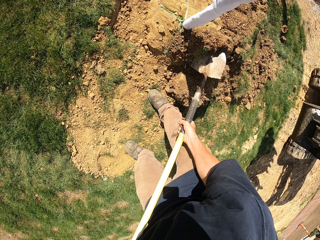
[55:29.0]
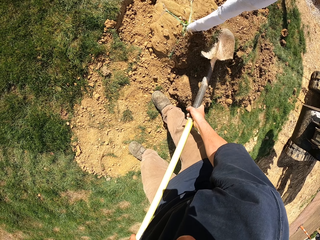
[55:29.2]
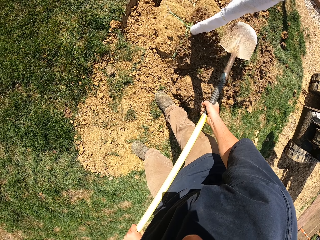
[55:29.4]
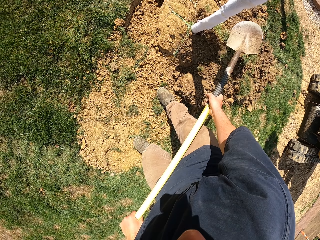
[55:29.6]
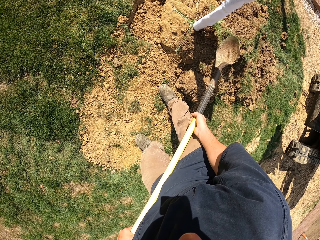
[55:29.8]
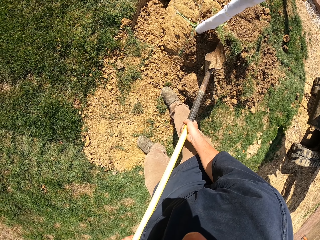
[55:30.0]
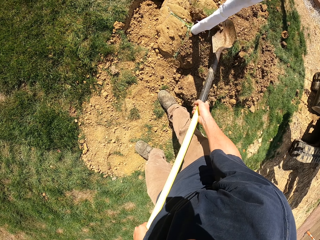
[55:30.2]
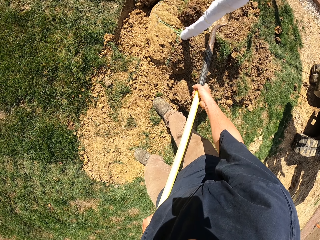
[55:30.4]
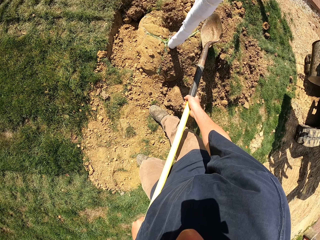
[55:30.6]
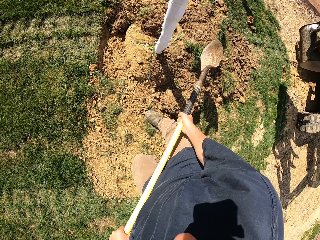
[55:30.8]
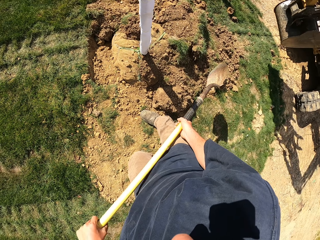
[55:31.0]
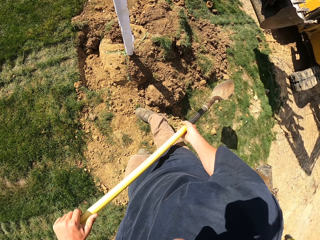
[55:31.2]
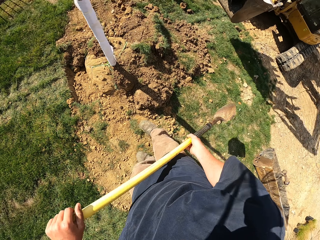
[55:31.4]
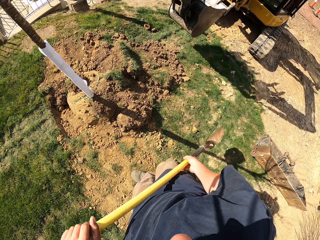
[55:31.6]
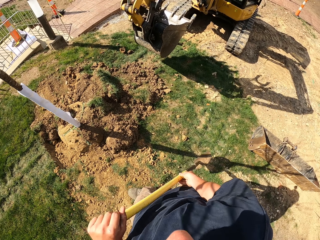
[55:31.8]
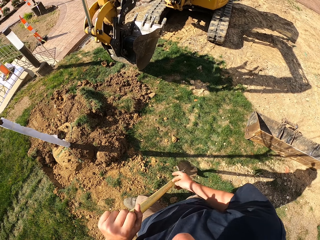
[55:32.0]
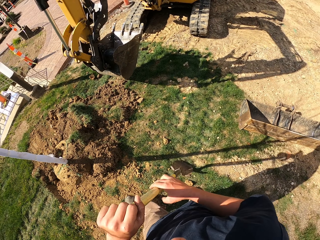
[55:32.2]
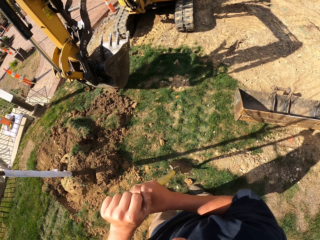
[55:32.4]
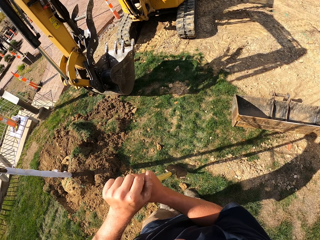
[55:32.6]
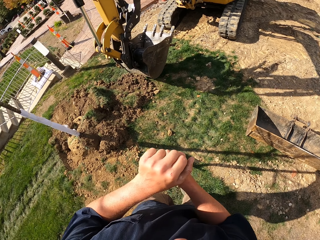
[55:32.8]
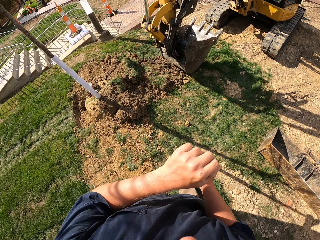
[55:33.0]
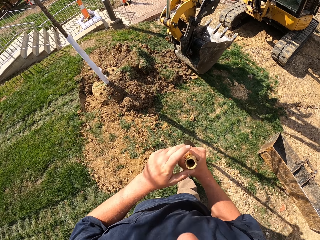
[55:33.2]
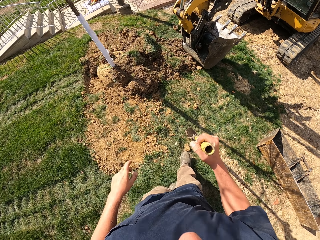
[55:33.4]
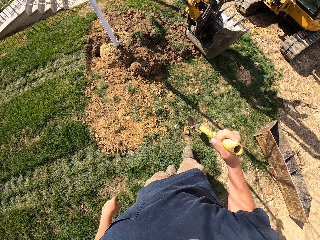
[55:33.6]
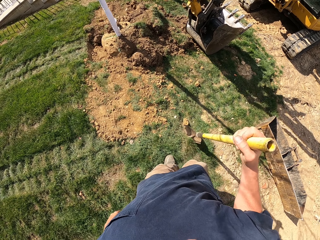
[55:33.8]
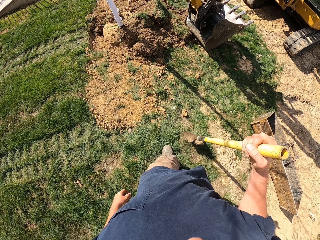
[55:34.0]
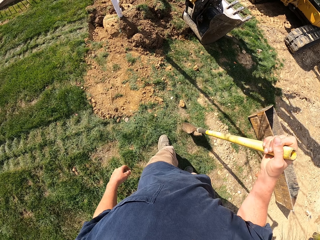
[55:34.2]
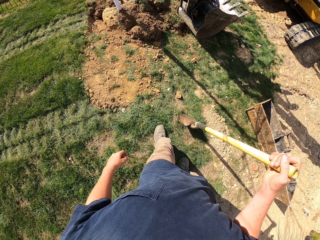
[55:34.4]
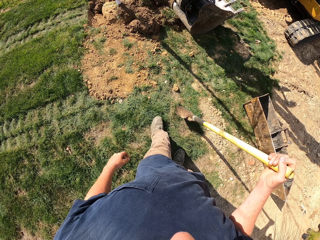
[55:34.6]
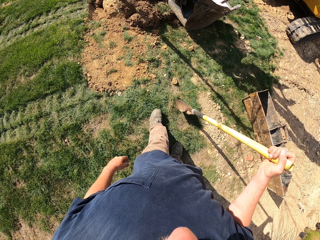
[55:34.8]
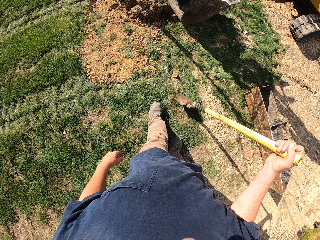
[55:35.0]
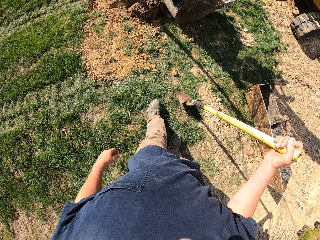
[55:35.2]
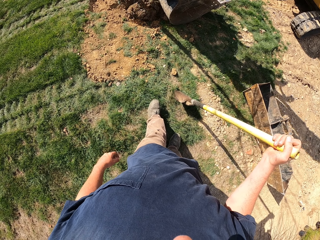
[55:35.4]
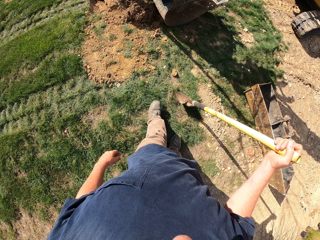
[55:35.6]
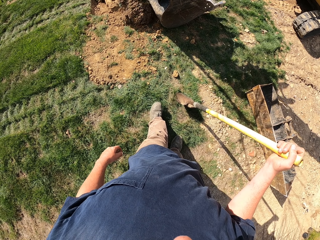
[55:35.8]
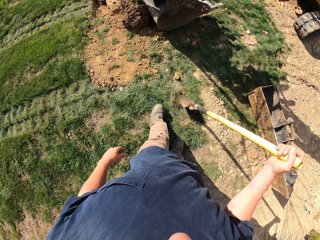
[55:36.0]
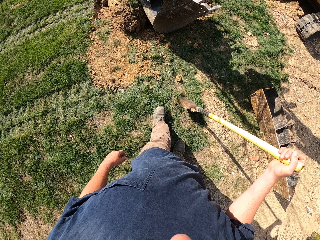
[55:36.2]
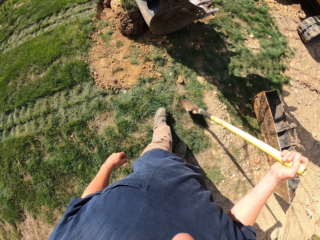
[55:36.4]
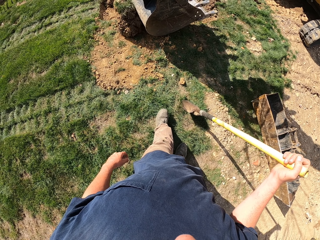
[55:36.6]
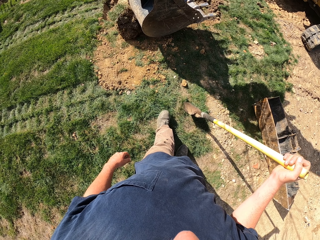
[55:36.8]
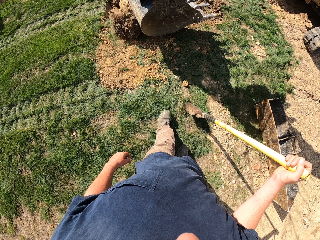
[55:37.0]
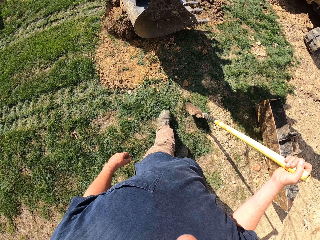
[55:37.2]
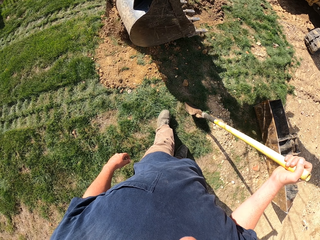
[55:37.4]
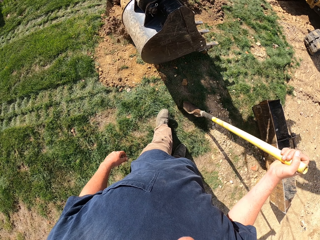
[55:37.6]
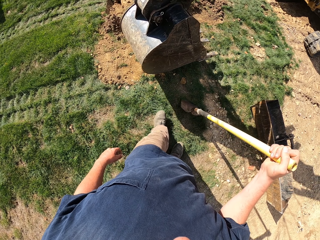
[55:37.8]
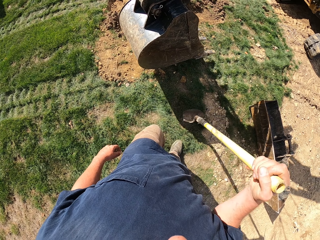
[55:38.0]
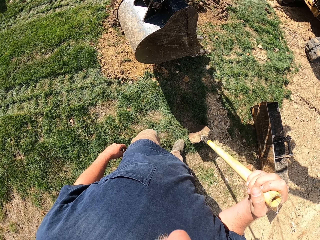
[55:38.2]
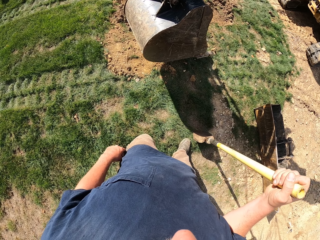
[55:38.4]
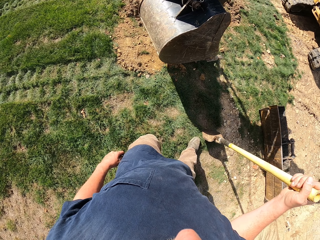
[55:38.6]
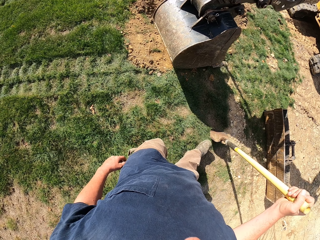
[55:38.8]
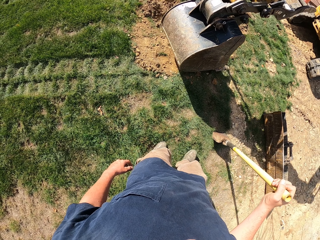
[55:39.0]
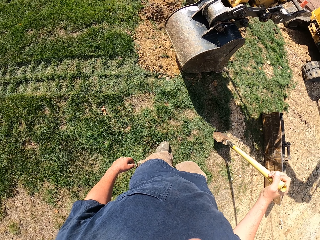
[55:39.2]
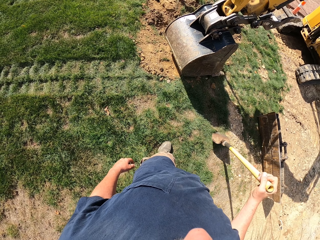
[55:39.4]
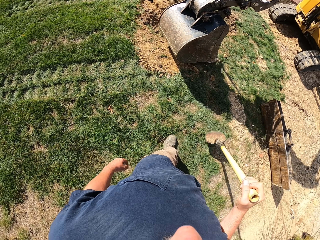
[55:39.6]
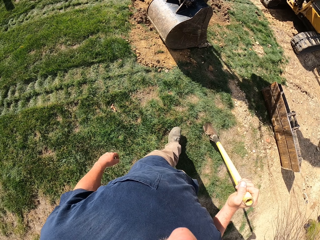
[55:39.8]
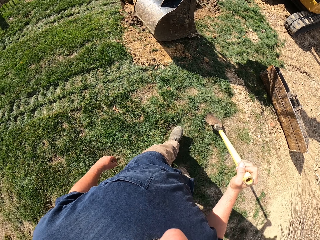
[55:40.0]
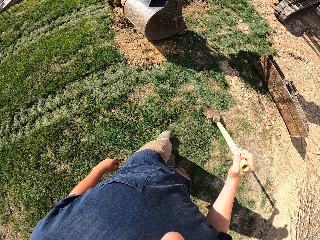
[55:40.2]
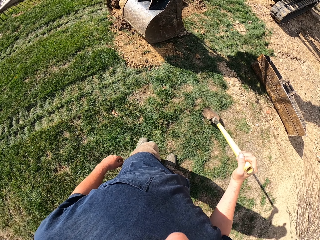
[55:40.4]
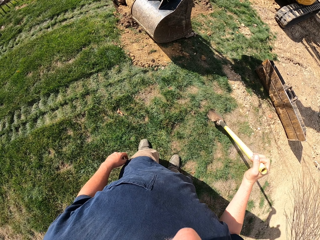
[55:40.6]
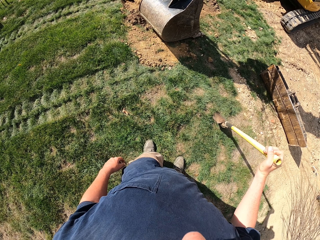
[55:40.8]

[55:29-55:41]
The camera wearer puts soil on the base of the pole. They move backwards. They stare at the excavator. They move backwards. They stare at the excavator. They move backwards.

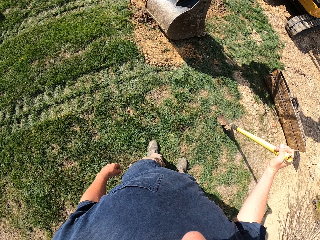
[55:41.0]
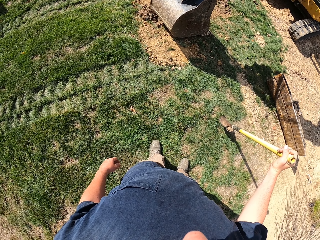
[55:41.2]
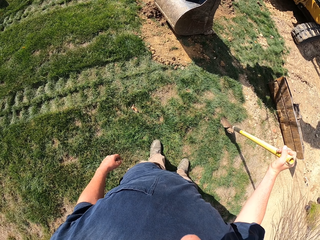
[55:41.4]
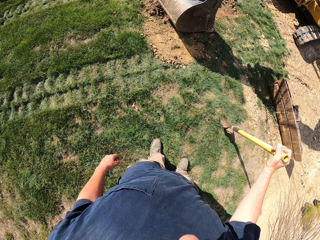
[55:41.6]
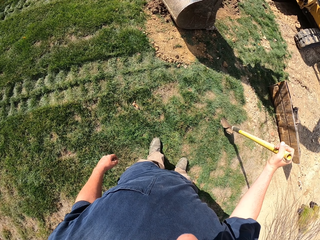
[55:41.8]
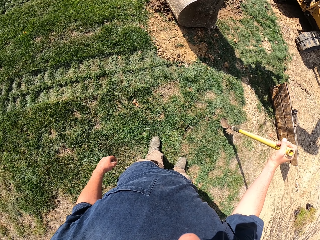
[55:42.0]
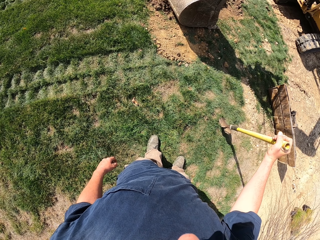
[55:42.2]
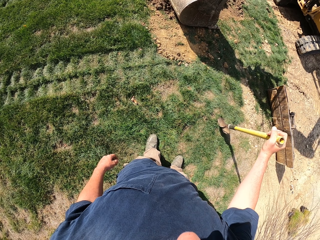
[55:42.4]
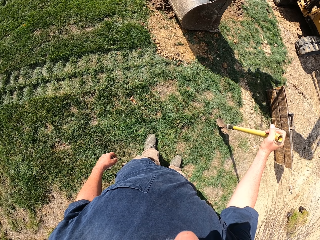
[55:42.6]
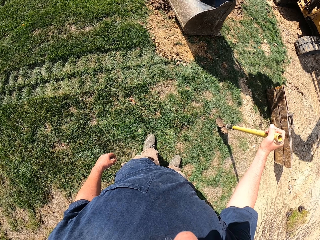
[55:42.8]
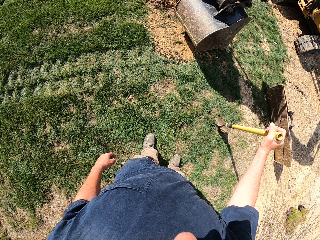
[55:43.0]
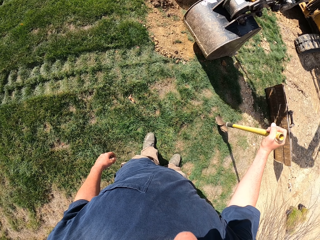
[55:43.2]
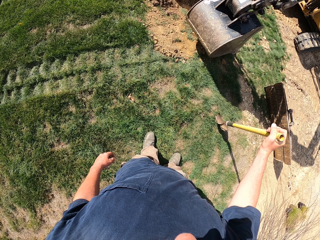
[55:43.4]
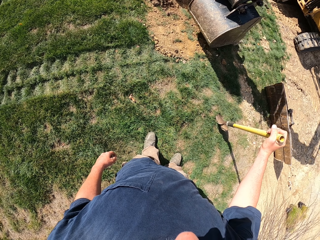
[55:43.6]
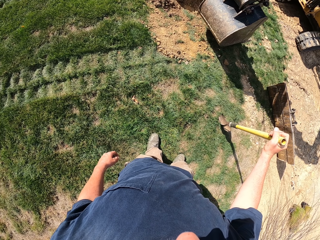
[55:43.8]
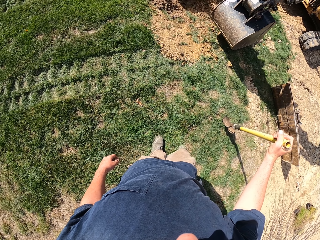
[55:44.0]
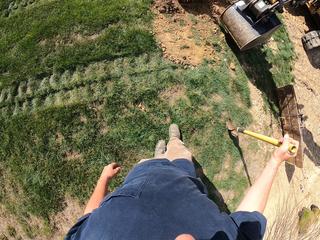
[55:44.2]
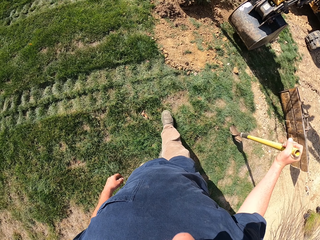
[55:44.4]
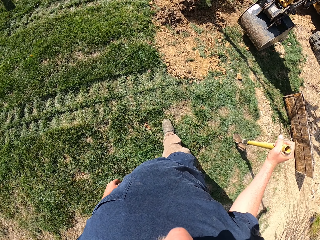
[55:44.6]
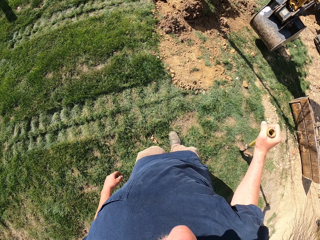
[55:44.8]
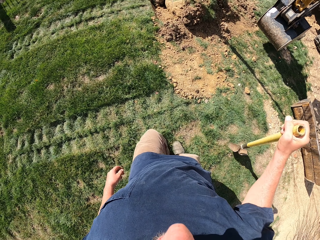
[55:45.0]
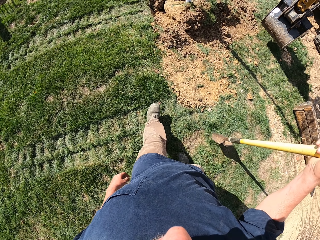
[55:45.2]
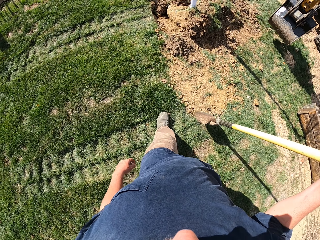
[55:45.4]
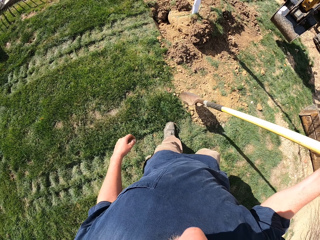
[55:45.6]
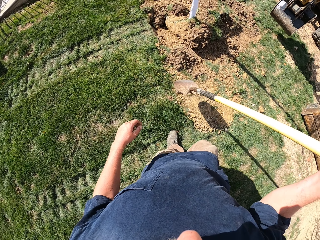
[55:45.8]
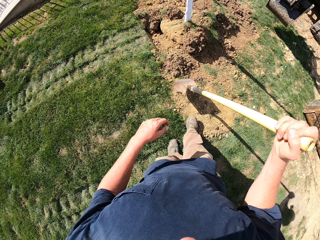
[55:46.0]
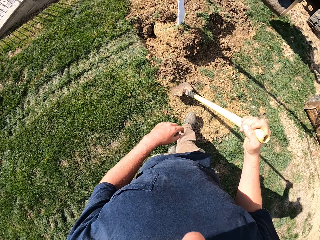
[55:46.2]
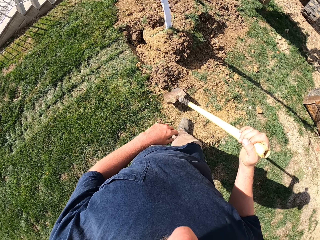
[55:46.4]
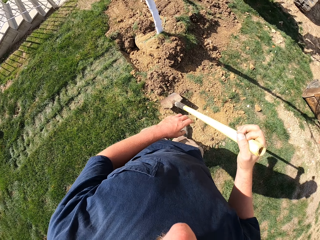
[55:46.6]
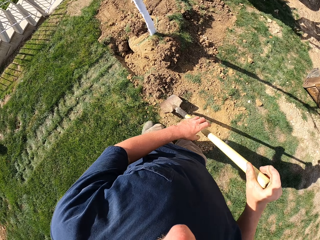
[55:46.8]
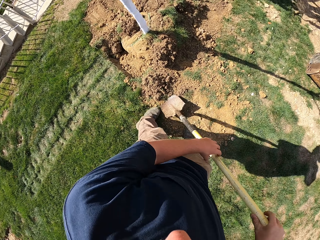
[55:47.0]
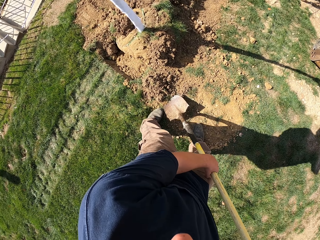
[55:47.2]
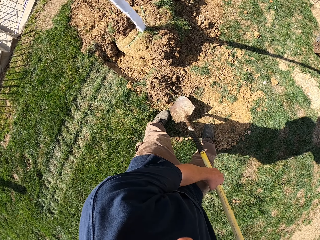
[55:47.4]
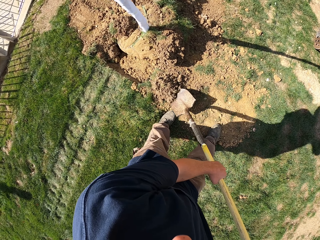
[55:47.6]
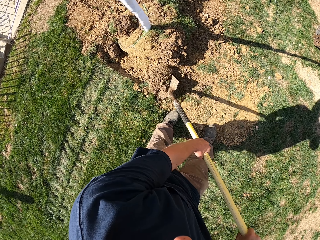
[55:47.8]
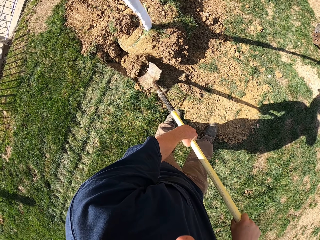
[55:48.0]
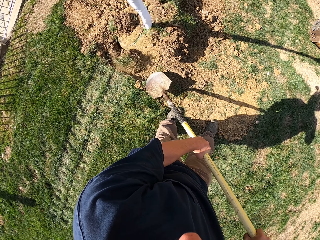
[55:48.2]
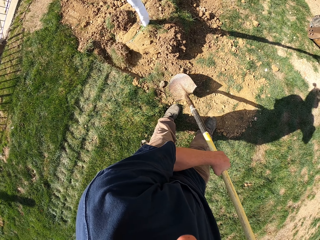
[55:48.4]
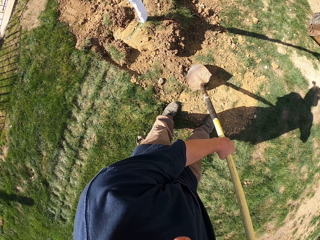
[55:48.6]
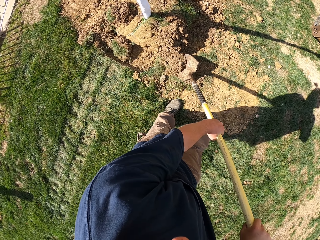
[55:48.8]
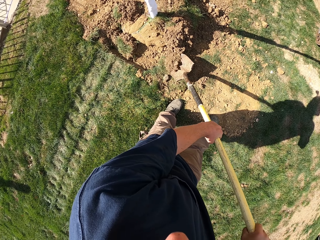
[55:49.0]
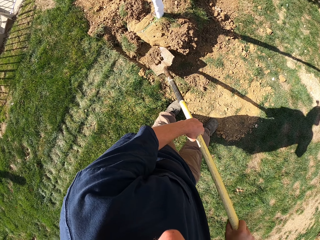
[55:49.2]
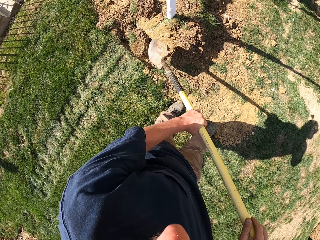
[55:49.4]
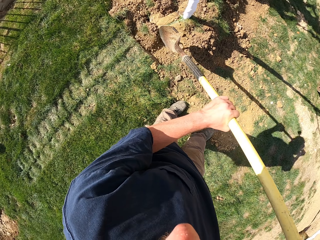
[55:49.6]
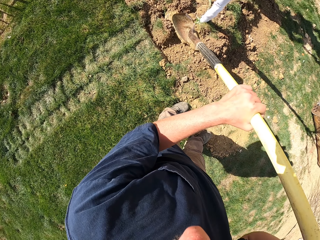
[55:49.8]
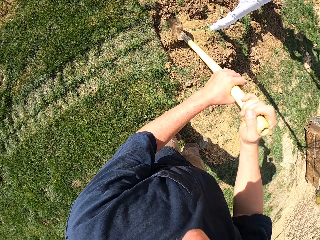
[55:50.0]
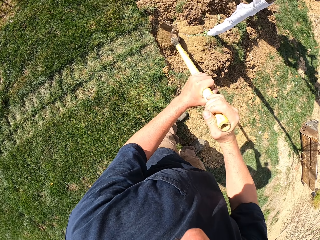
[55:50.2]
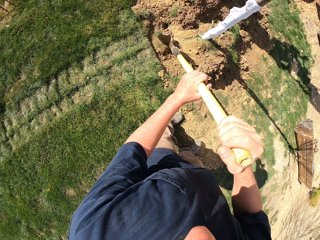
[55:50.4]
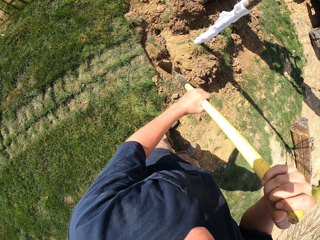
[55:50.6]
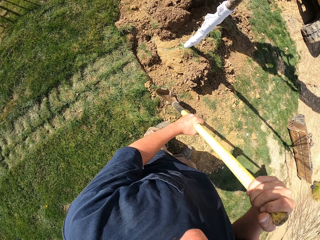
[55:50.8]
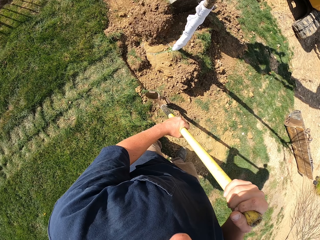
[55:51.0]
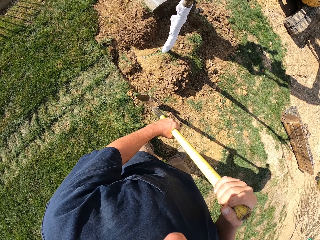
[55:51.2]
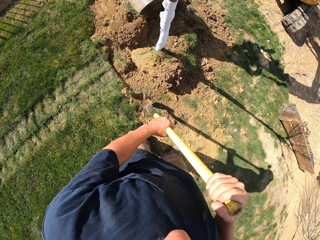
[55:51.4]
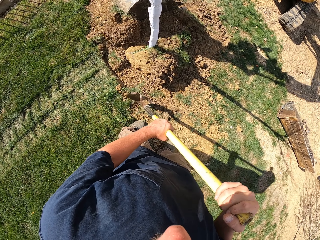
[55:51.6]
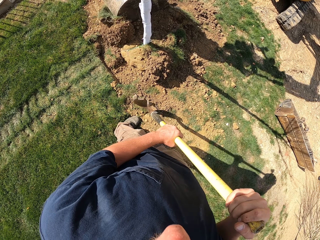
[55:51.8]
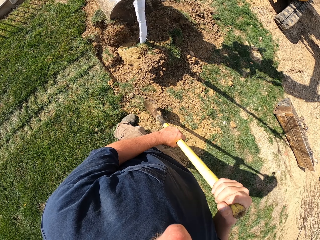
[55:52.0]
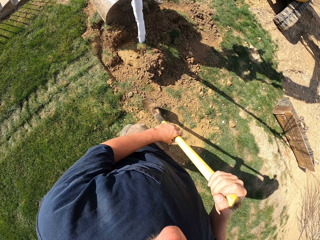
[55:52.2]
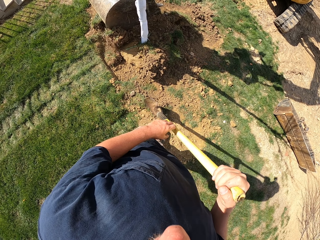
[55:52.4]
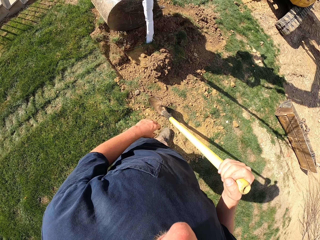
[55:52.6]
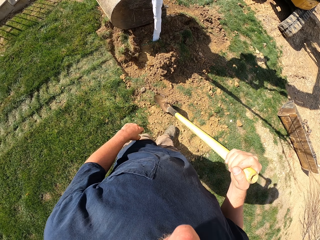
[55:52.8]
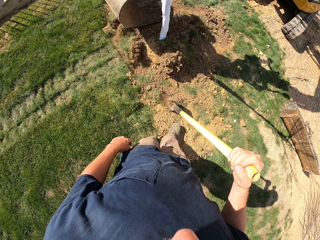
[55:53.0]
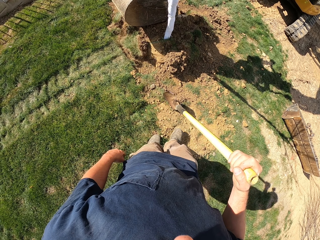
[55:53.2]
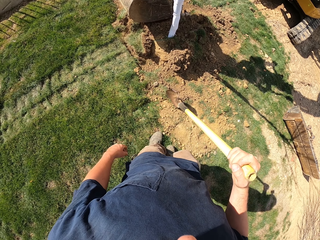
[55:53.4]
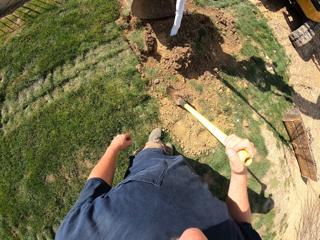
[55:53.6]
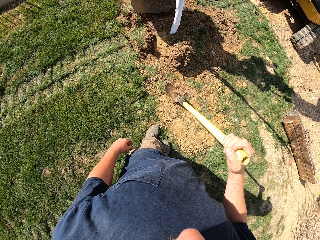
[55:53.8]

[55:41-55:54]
The camera wearer stares at the excavator. They walk towards the pole. They scoop the soil. They move the soil with a spade. They break the soil with the spade. They stare at the pole.
